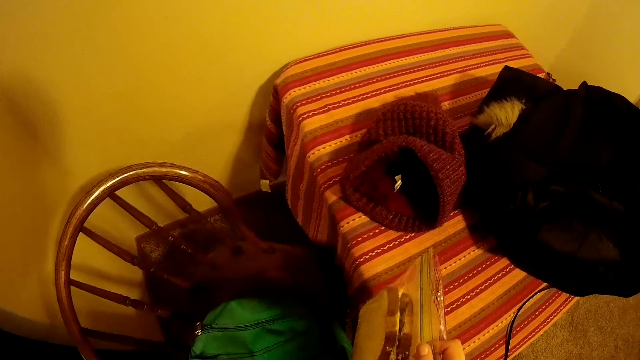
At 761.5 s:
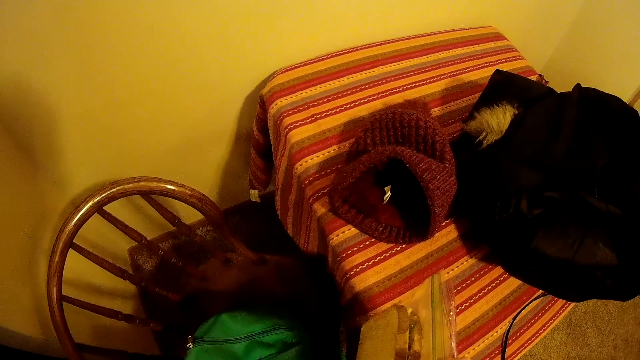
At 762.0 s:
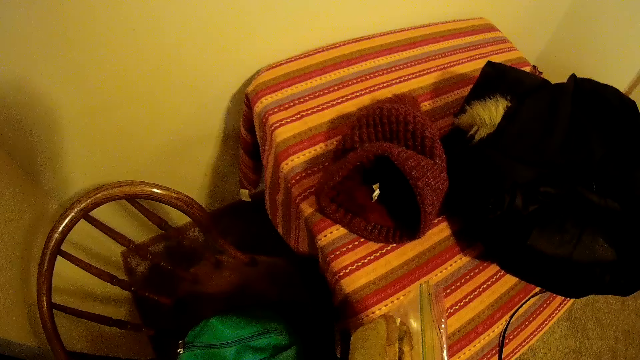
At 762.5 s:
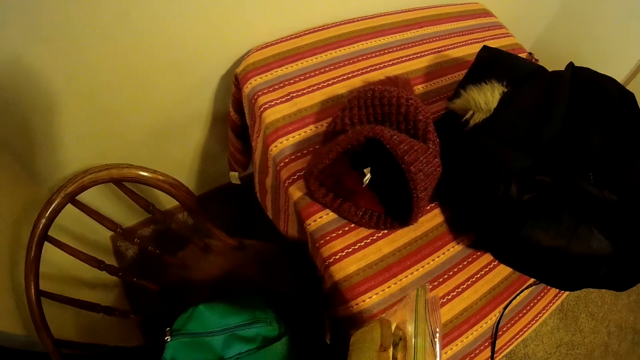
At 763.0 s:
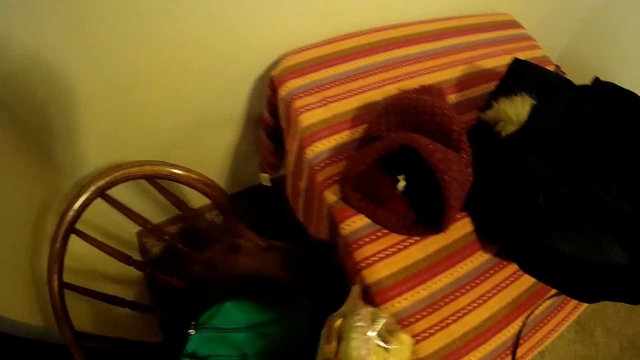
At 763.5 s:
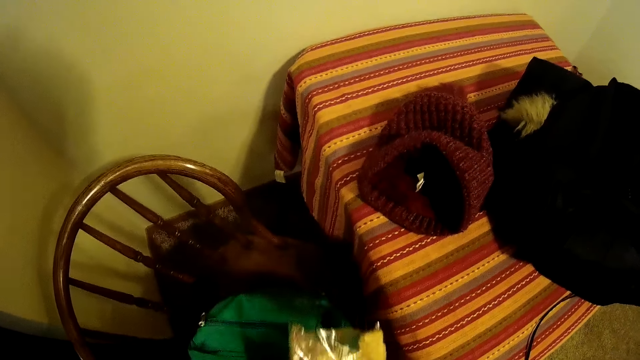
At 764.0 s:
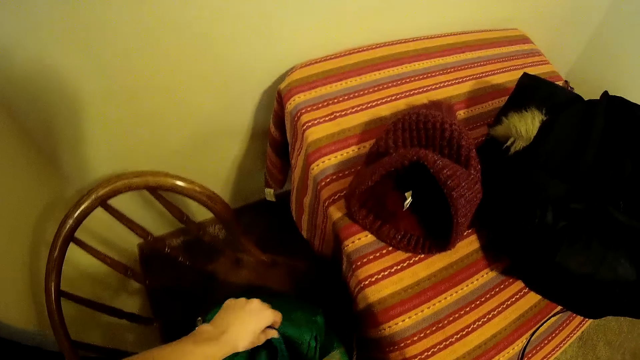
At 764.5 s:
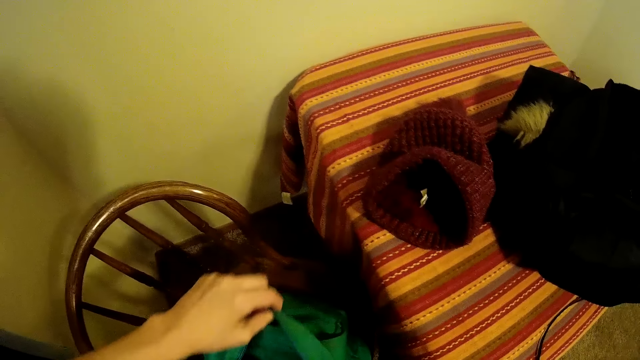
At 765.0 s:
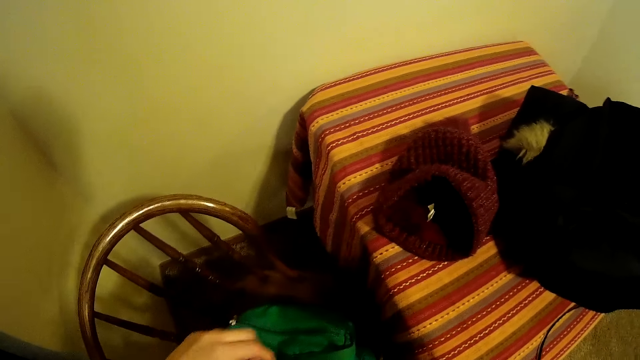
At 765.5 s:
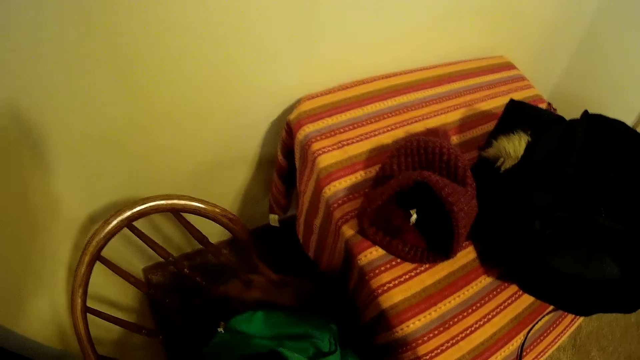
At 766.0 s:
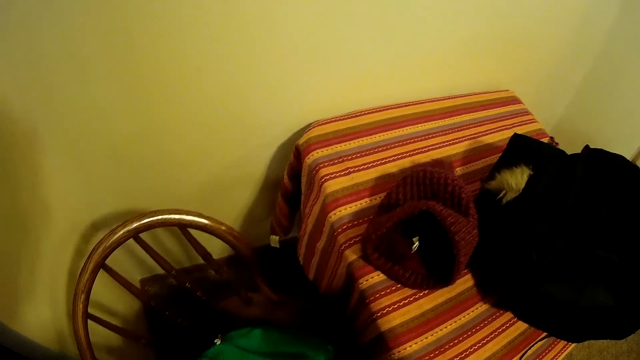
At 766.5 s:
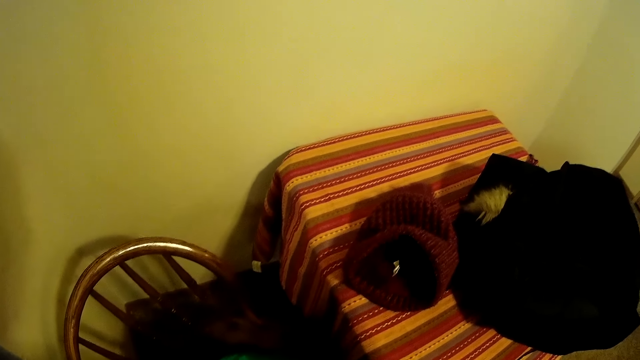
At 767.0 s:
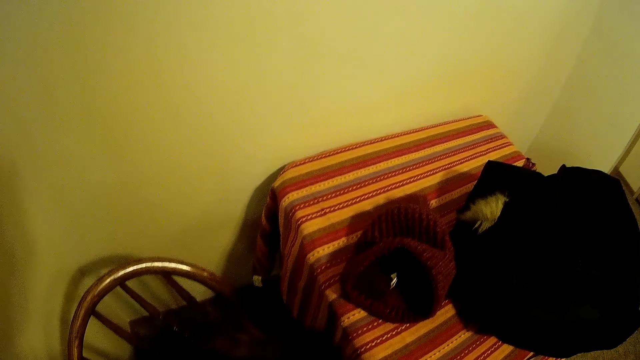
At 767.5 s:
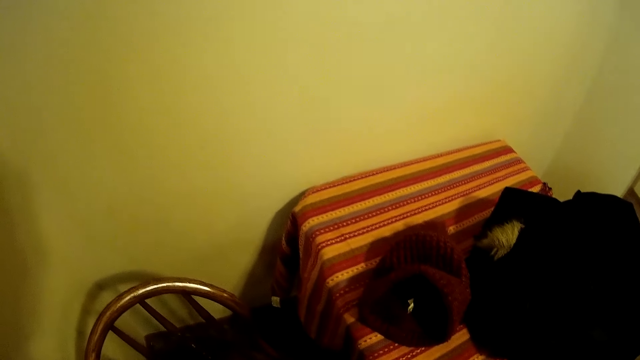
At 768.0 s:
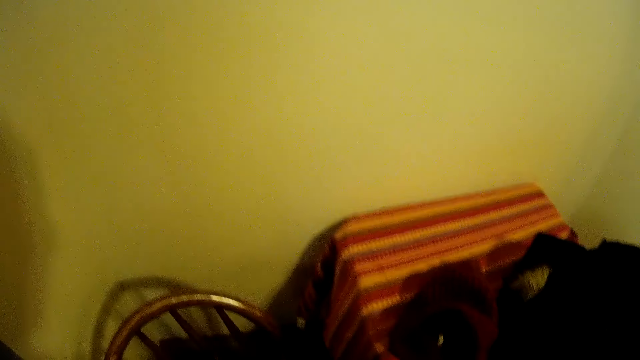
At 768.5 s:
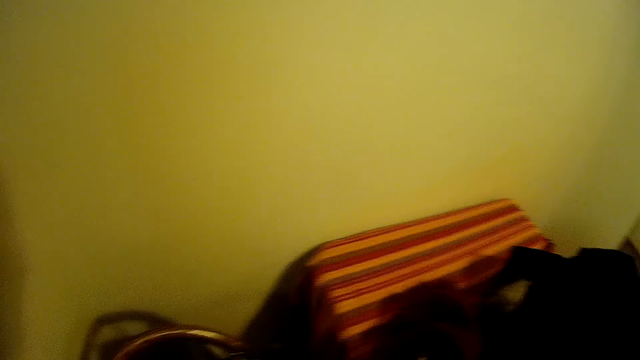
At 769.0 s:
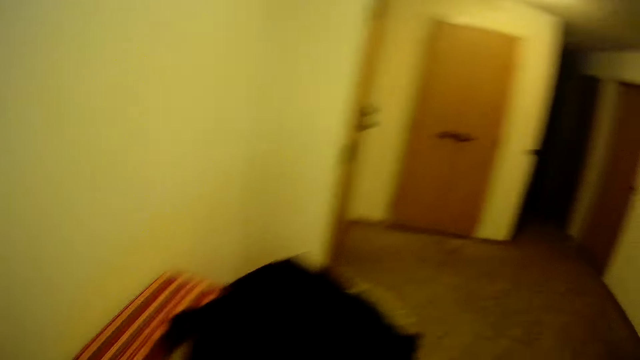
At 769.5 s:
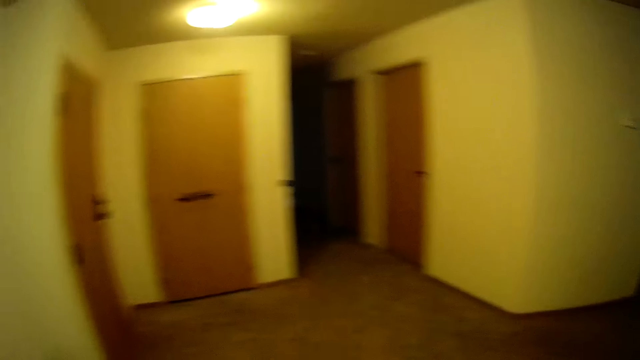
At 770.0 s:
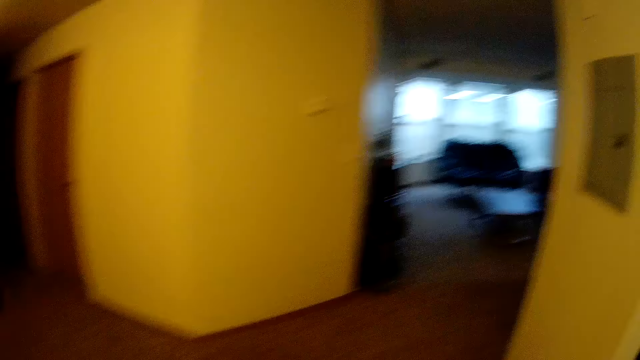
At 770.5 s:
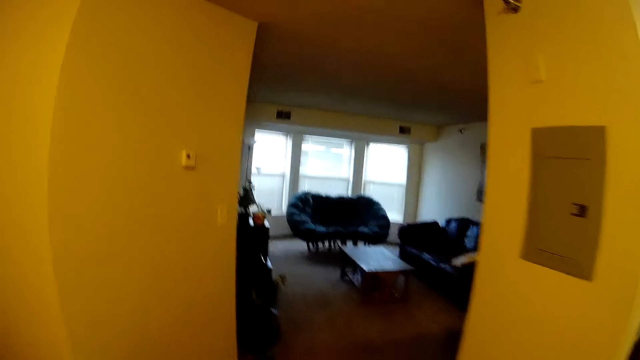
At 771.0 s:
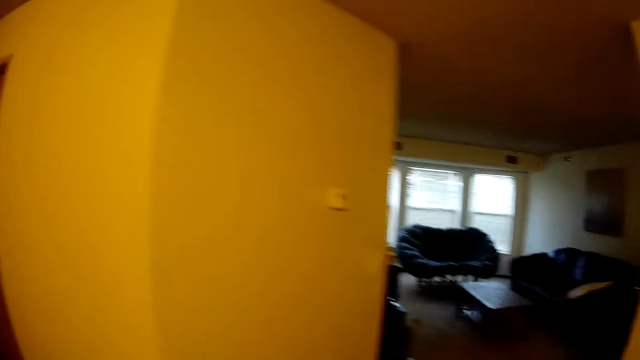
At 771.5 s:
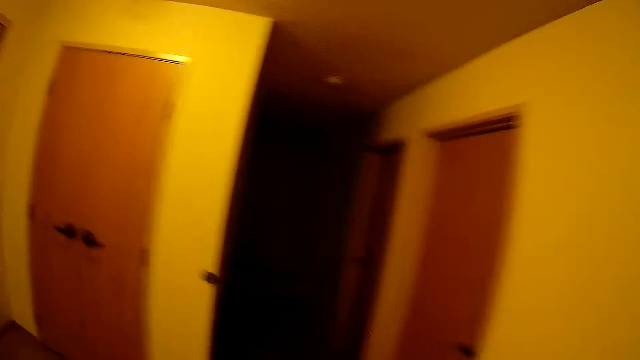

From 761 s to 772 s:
The camera wearer opens the bag, puts the sandwich in the schoolbag, and turns in the other direction away from the schoolbag.

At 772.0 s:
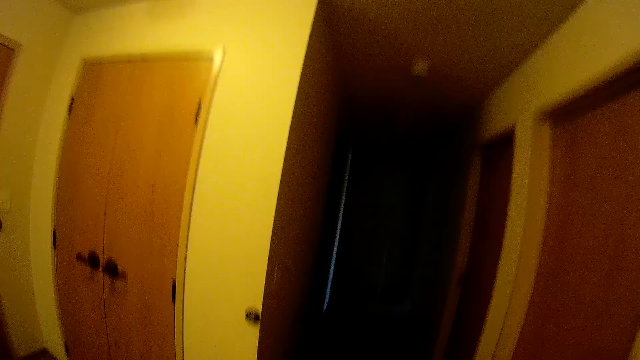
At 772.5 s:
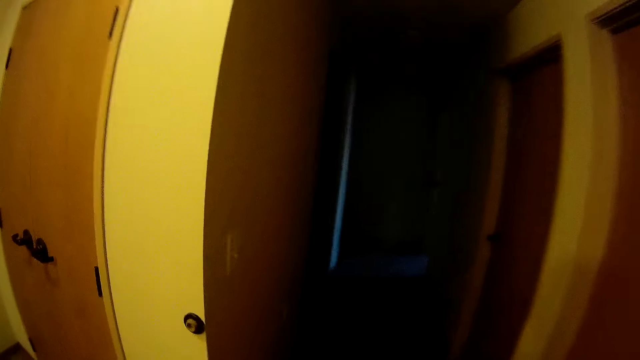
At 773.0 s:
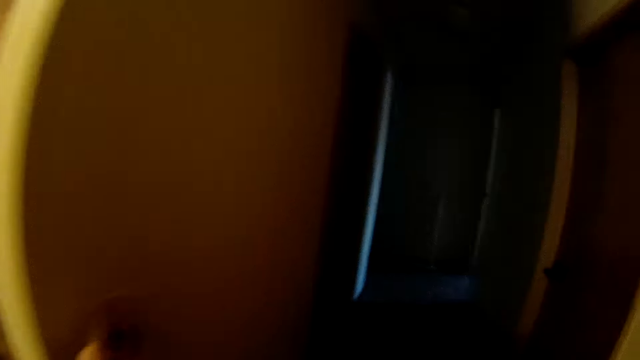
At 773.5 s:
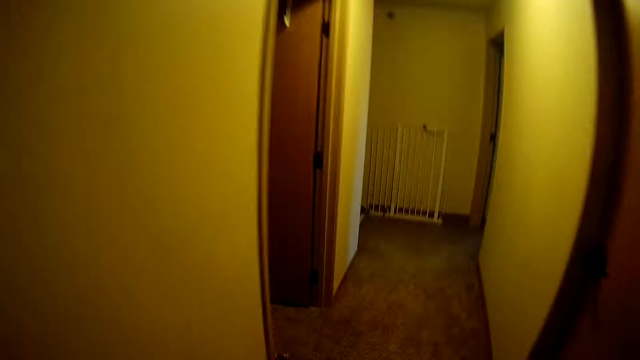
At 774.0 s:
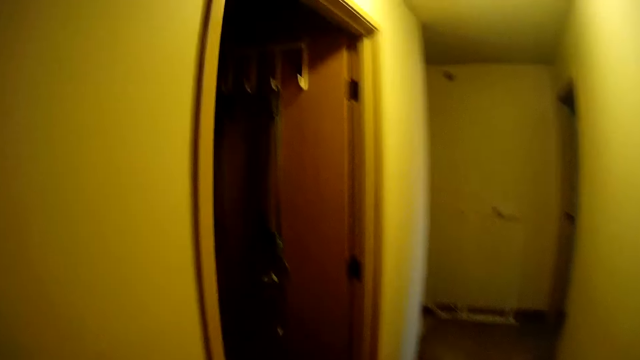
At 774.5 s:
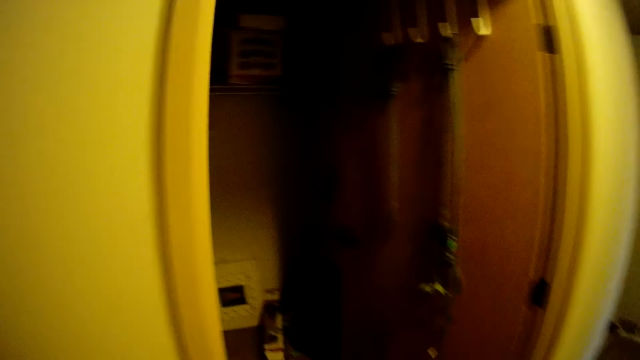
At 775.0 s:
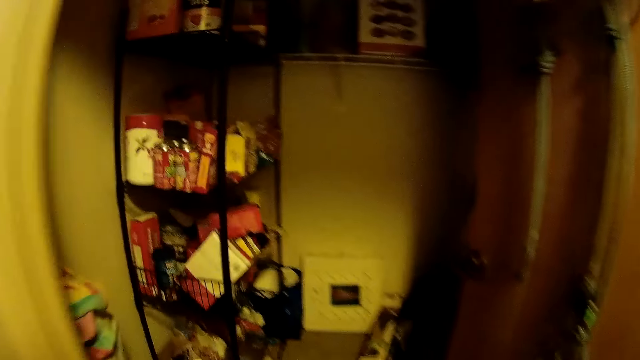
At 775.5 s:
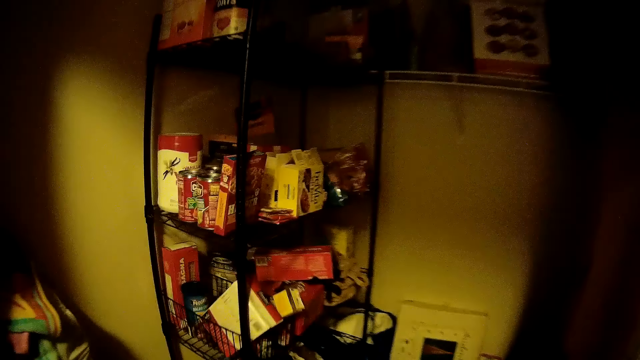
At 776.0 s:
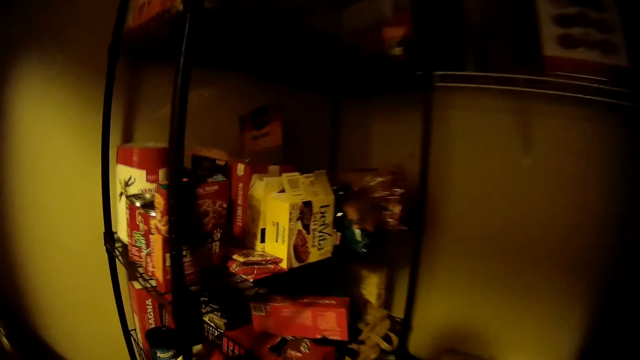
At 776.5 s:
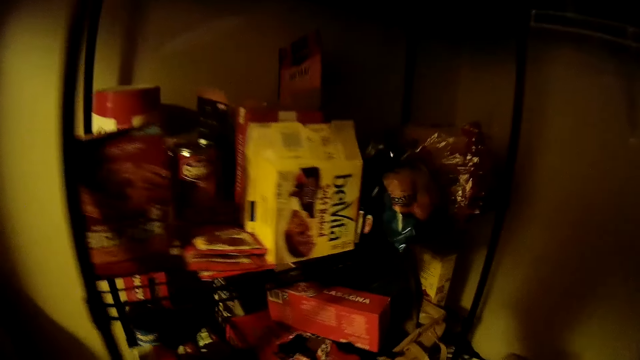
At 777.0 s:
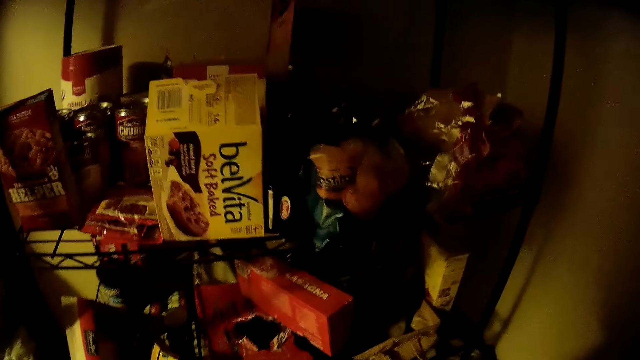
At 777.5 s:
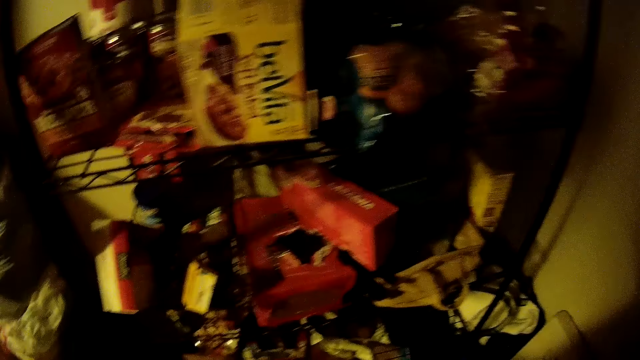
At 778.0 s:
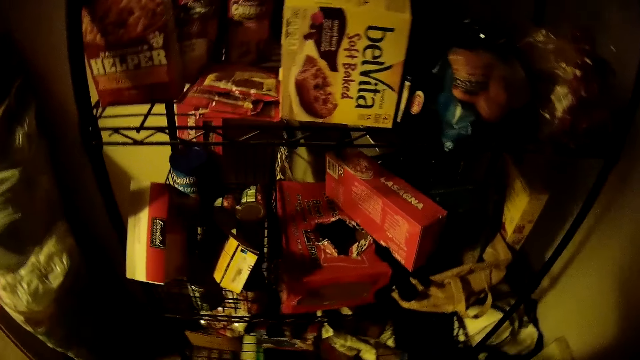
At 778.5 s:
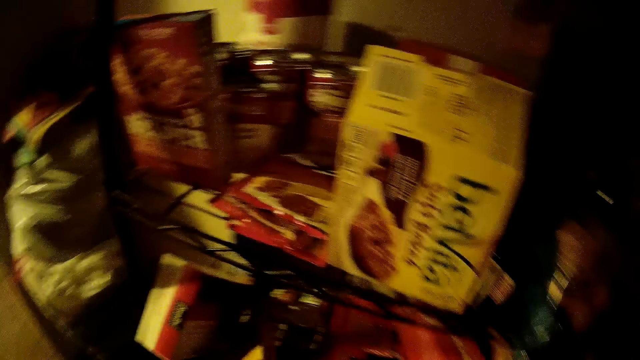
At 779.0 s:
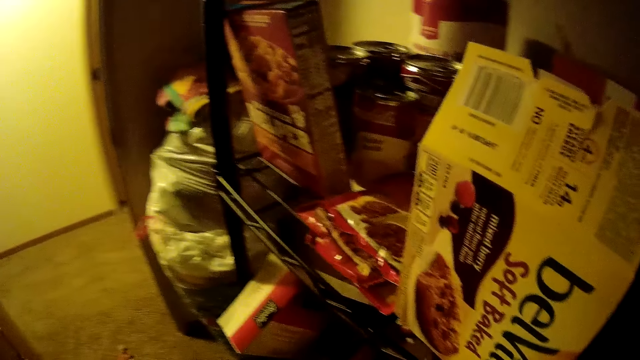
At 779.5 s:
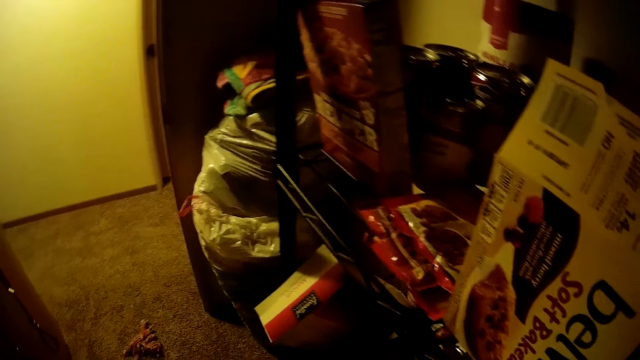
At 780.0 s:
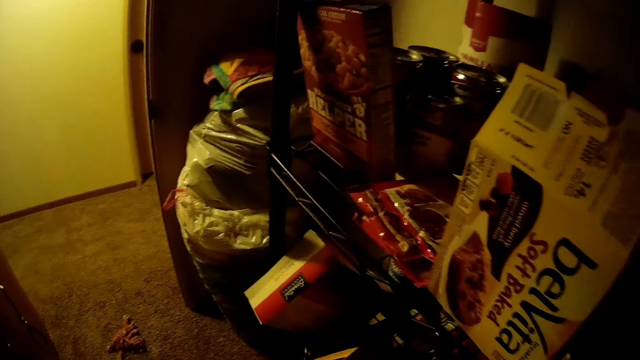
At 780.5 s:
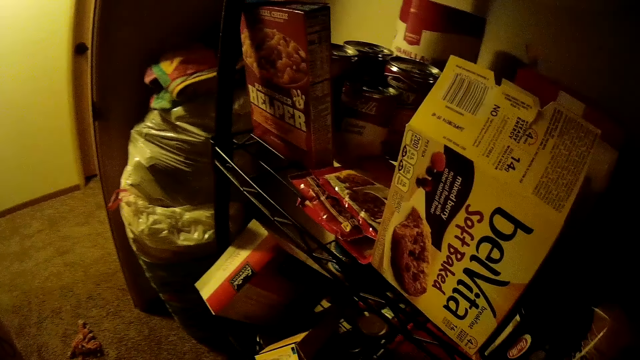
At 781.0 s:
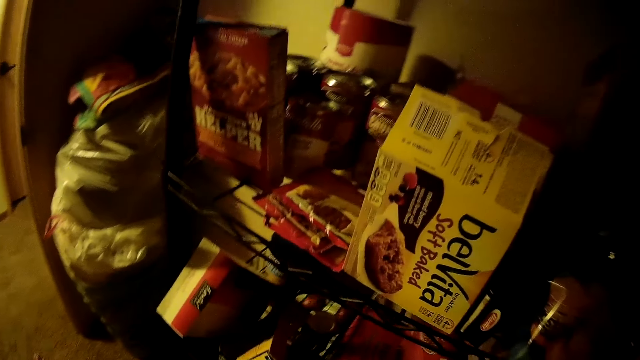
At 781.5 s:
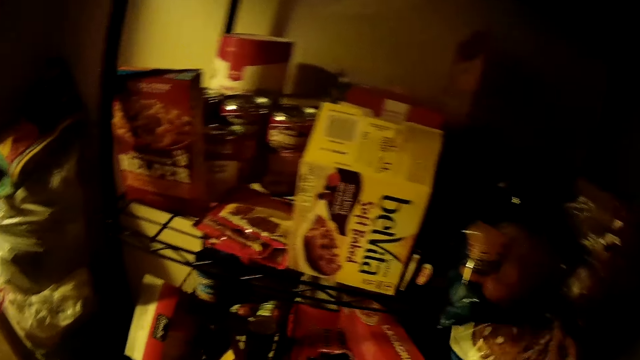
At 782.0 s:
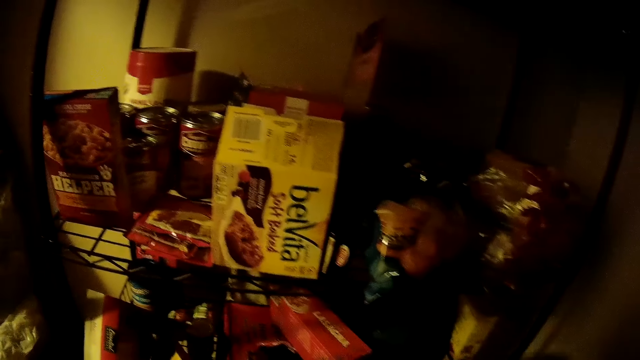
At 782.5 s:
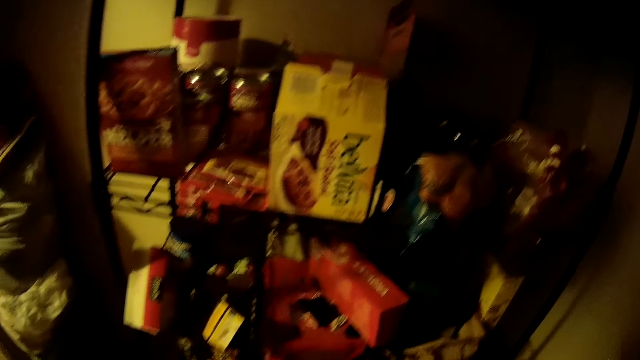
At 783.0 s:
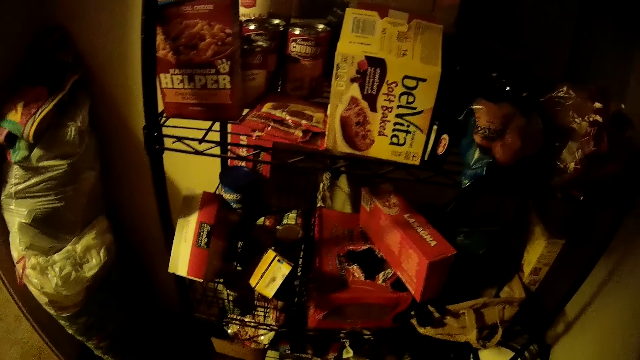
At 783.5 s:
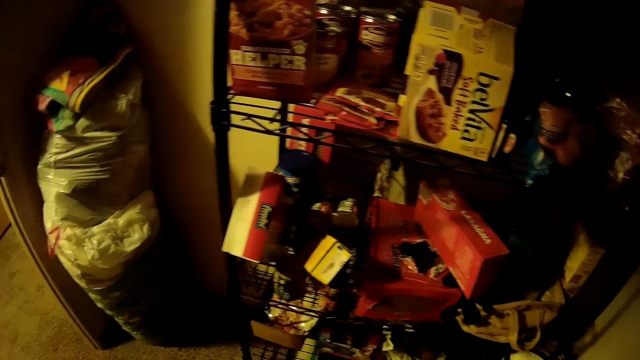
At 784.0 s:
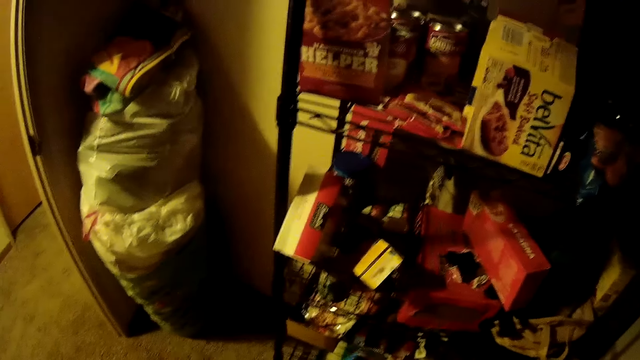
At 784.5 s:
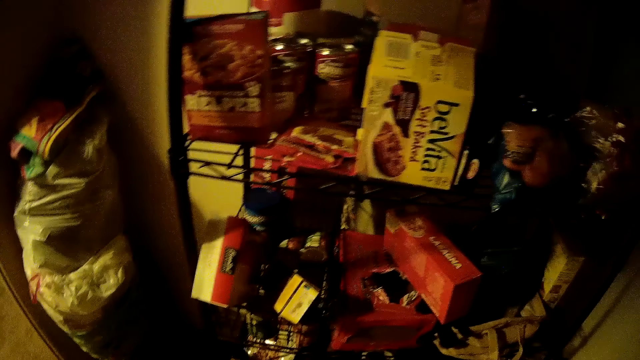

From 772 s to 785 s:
The camera wearer walks across the house and switches on the lights. They walk into a store room and pick up a biscuit bag from the food shelf in the store room. They pick up a packet of cookies from the shelf.
